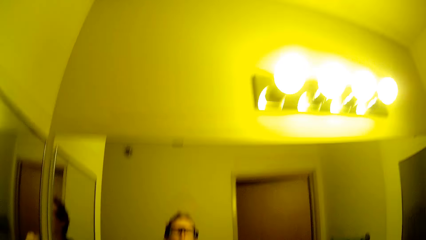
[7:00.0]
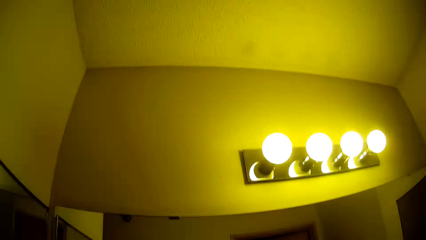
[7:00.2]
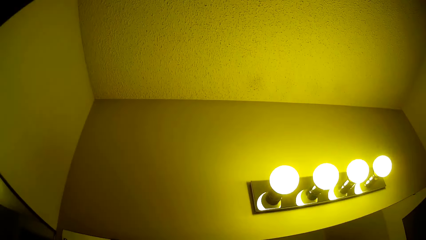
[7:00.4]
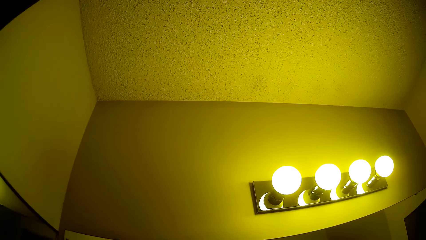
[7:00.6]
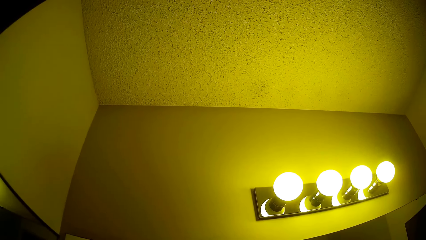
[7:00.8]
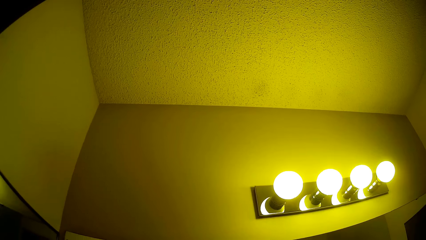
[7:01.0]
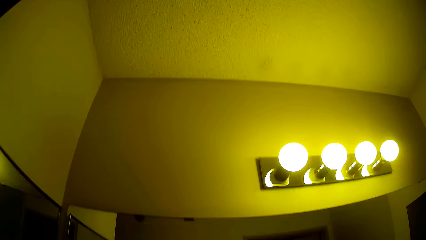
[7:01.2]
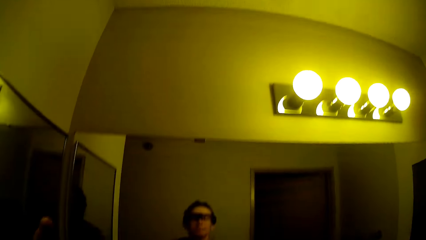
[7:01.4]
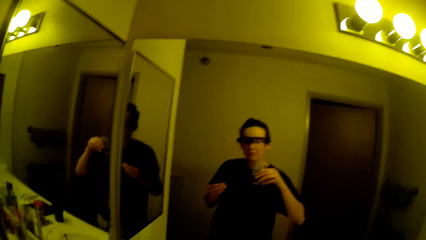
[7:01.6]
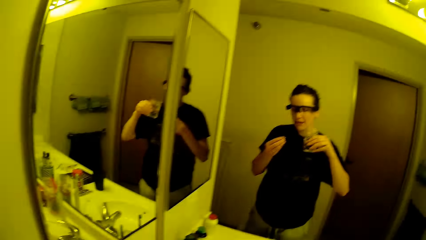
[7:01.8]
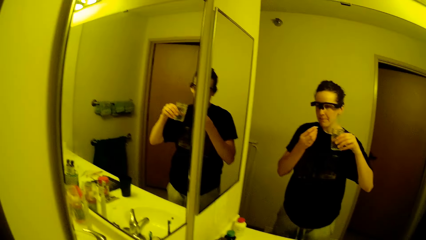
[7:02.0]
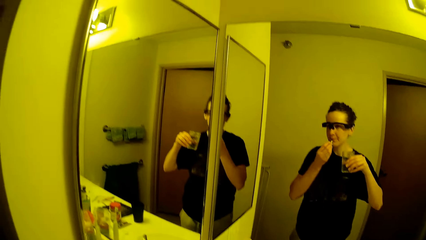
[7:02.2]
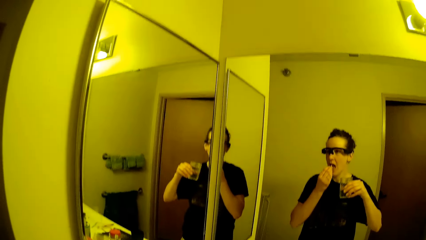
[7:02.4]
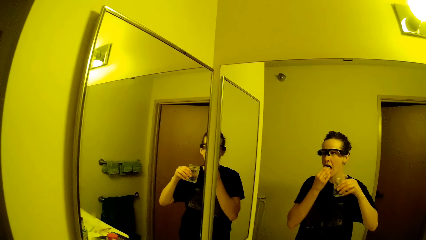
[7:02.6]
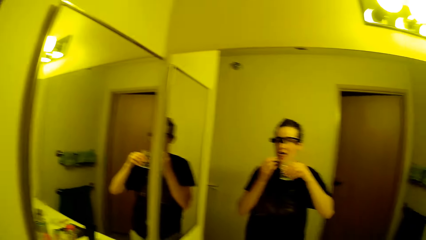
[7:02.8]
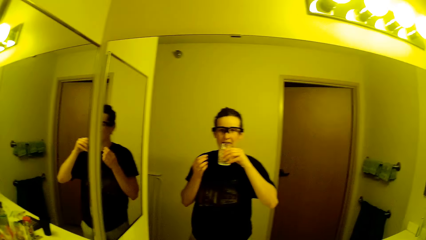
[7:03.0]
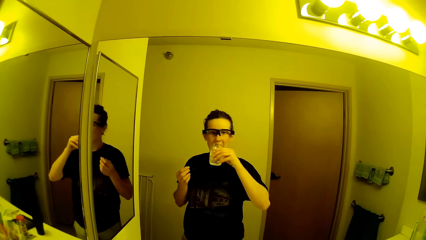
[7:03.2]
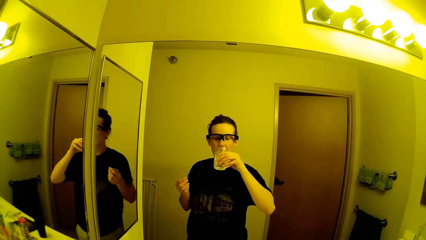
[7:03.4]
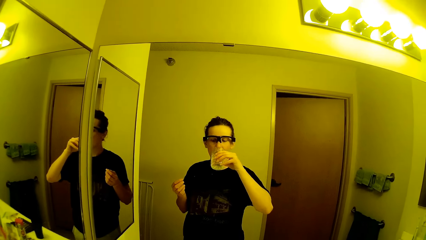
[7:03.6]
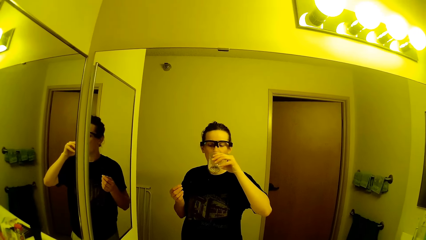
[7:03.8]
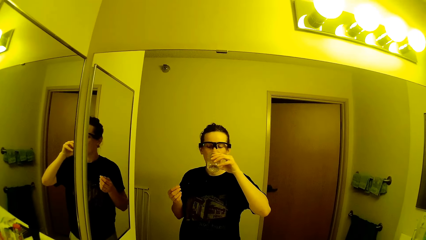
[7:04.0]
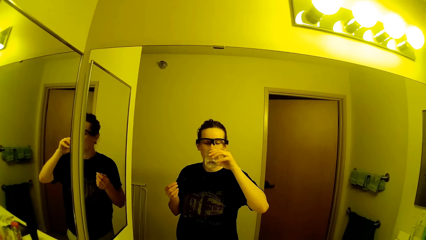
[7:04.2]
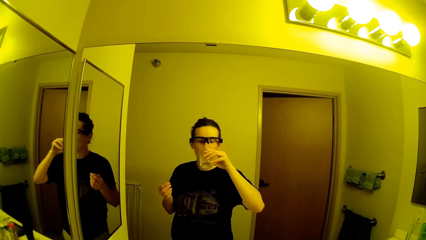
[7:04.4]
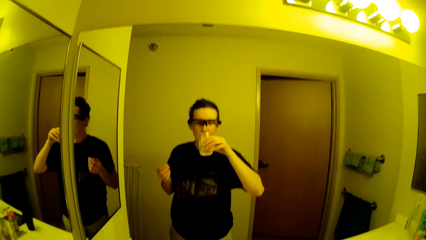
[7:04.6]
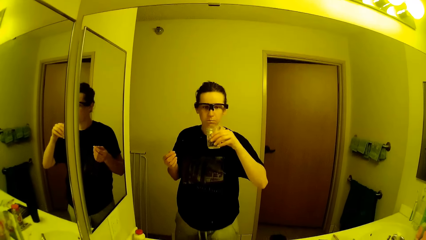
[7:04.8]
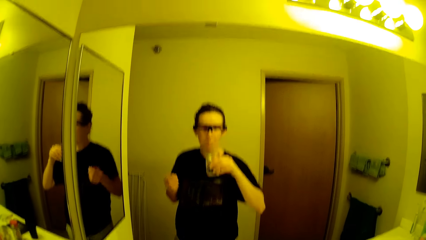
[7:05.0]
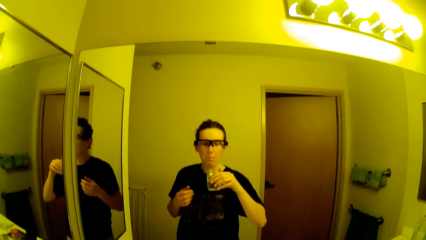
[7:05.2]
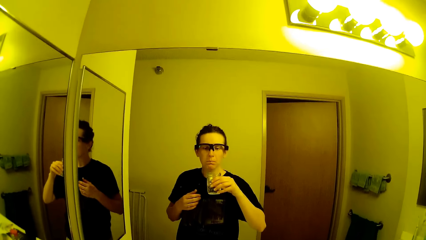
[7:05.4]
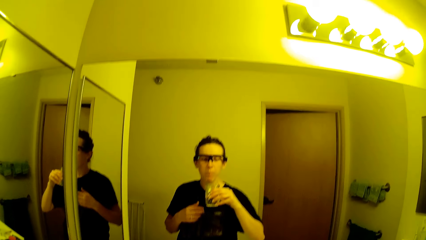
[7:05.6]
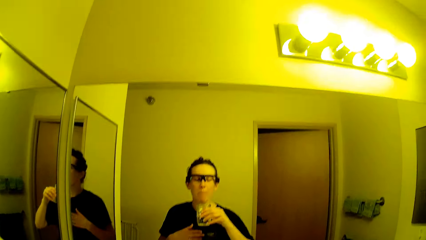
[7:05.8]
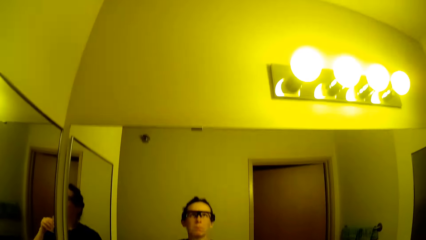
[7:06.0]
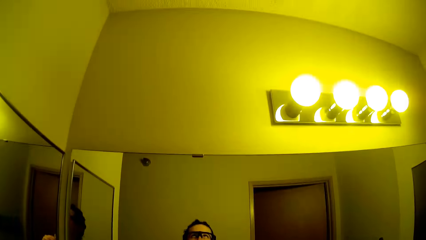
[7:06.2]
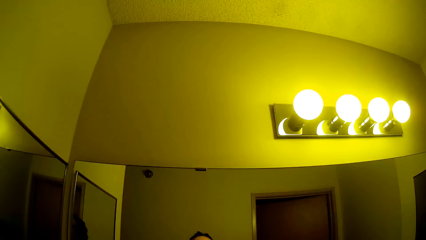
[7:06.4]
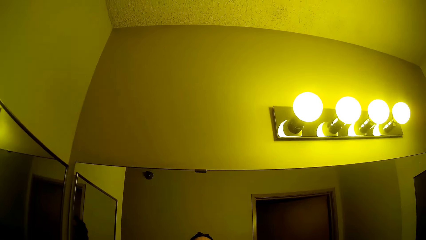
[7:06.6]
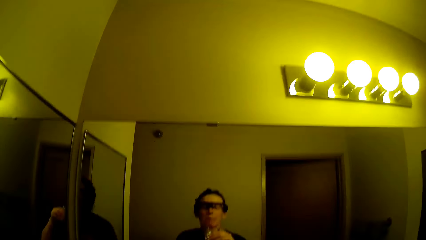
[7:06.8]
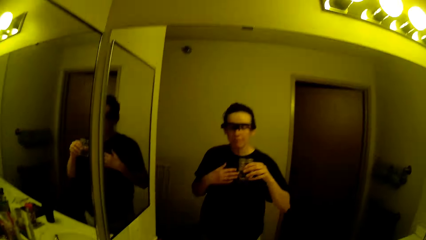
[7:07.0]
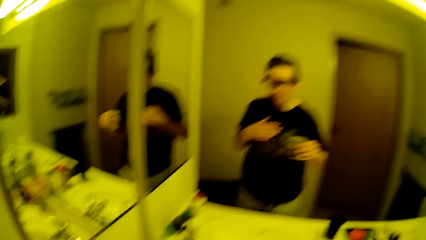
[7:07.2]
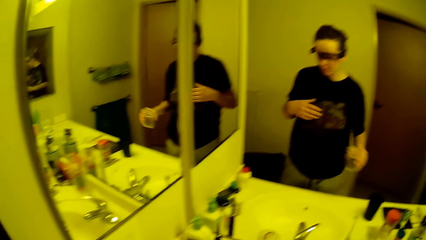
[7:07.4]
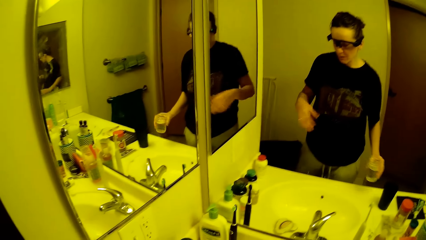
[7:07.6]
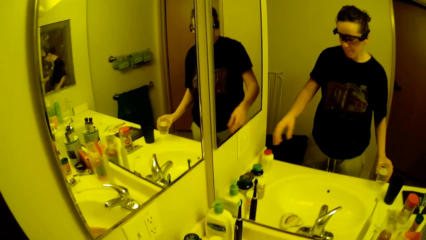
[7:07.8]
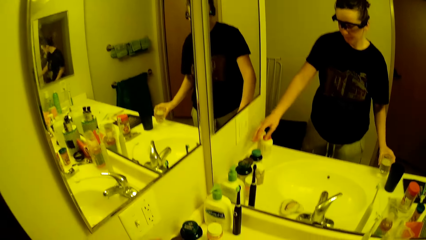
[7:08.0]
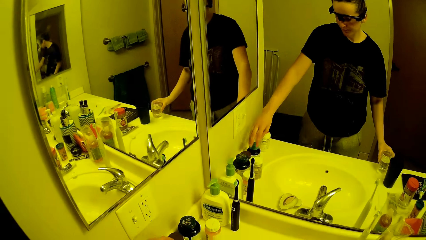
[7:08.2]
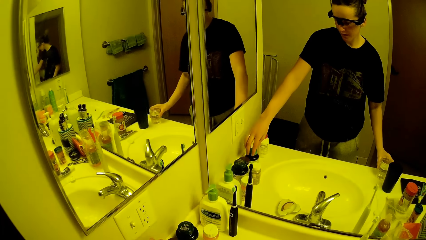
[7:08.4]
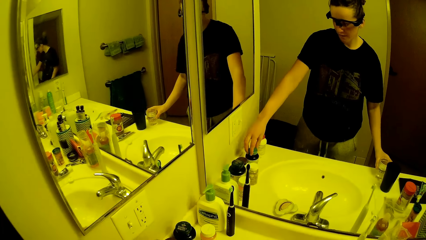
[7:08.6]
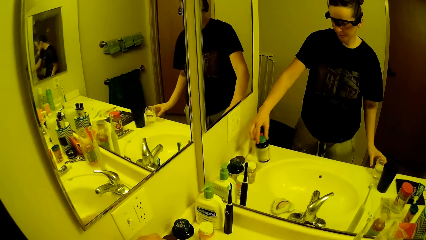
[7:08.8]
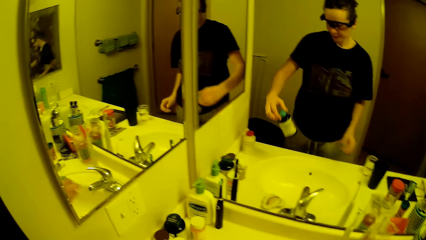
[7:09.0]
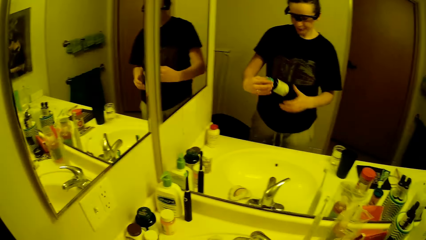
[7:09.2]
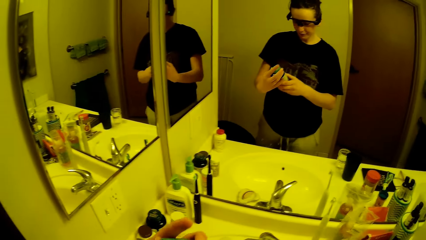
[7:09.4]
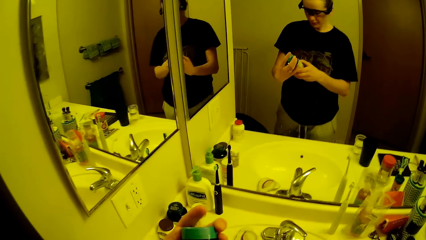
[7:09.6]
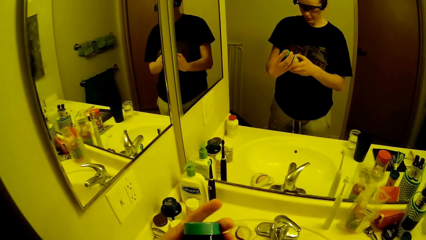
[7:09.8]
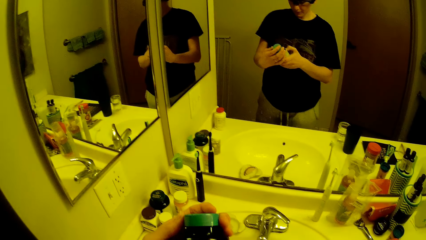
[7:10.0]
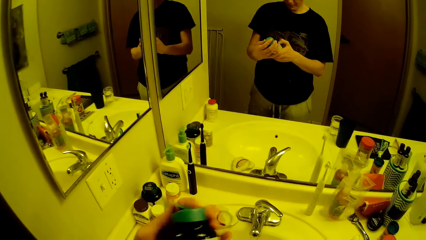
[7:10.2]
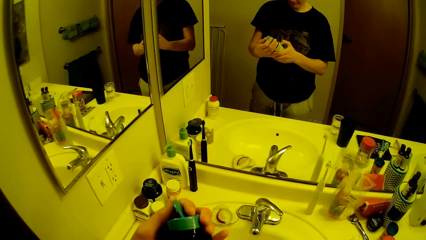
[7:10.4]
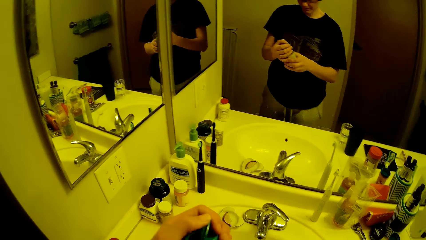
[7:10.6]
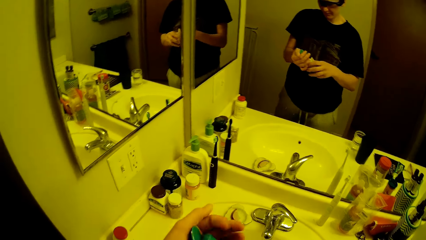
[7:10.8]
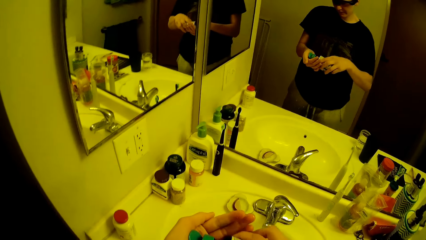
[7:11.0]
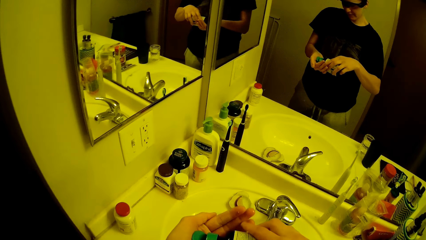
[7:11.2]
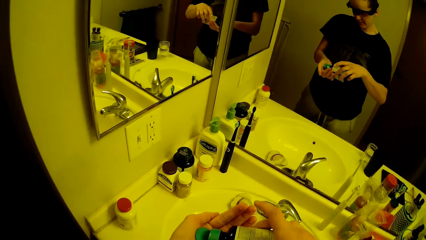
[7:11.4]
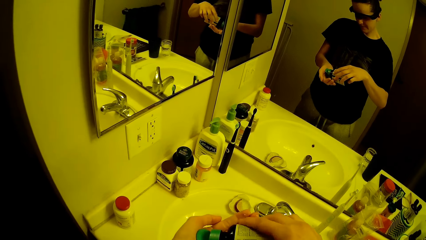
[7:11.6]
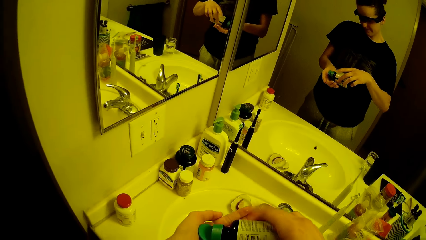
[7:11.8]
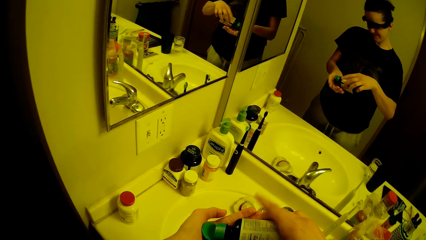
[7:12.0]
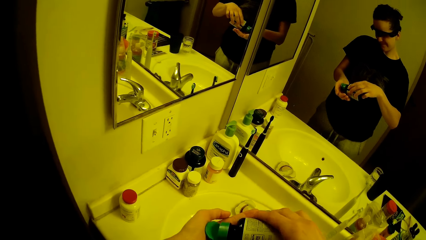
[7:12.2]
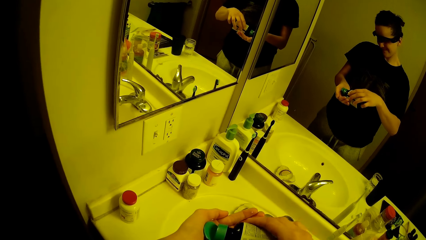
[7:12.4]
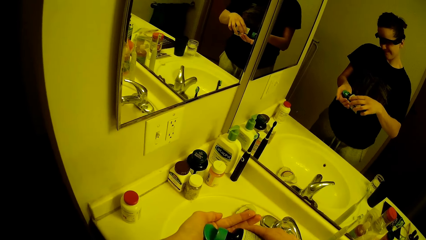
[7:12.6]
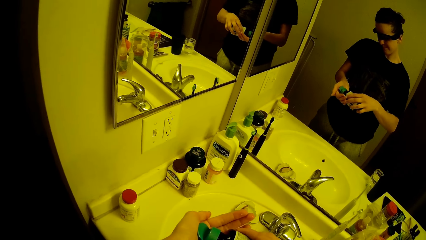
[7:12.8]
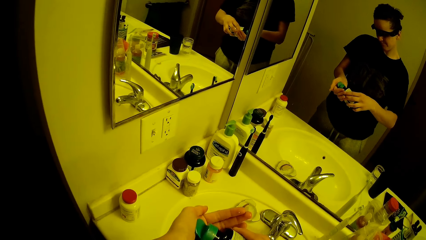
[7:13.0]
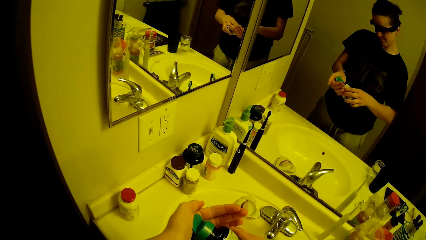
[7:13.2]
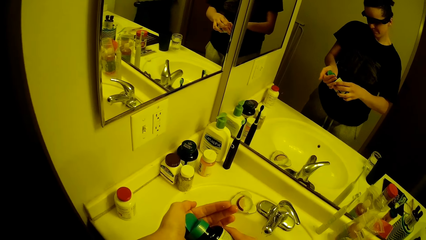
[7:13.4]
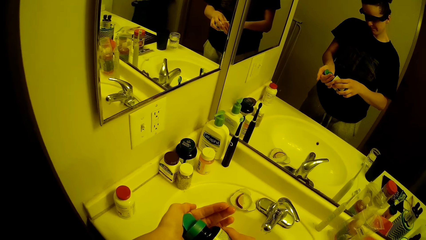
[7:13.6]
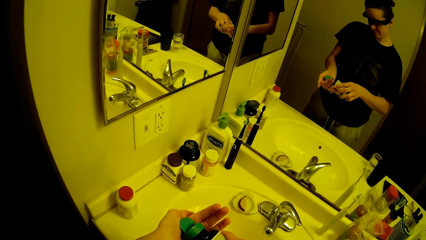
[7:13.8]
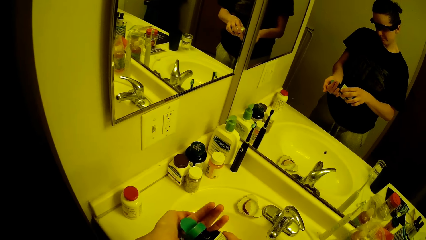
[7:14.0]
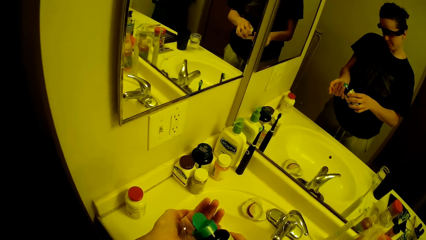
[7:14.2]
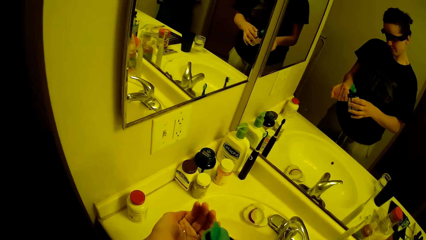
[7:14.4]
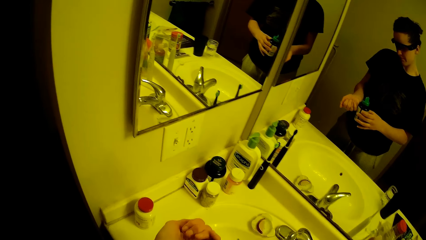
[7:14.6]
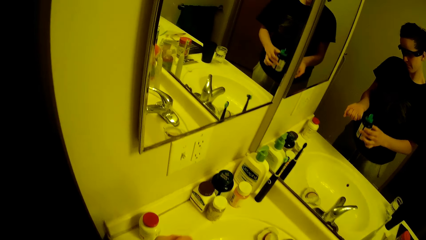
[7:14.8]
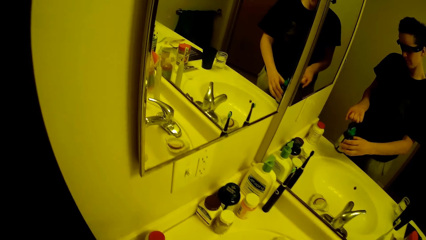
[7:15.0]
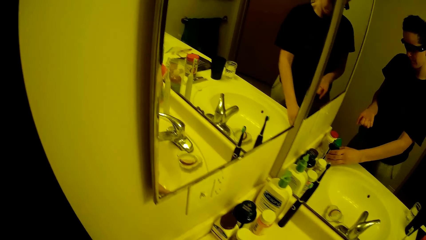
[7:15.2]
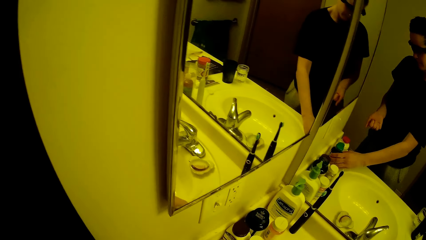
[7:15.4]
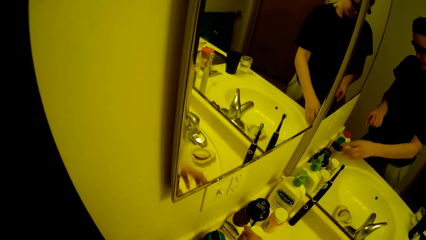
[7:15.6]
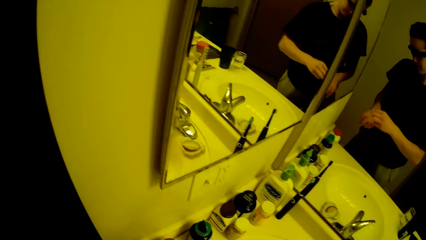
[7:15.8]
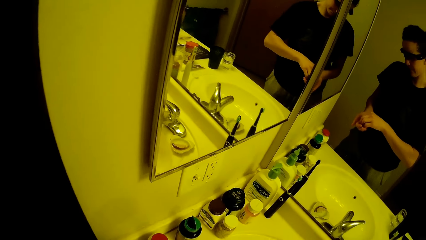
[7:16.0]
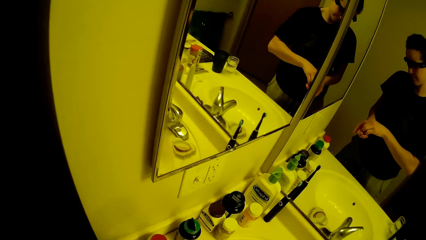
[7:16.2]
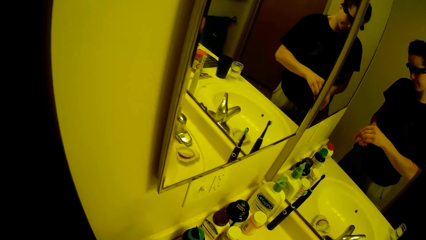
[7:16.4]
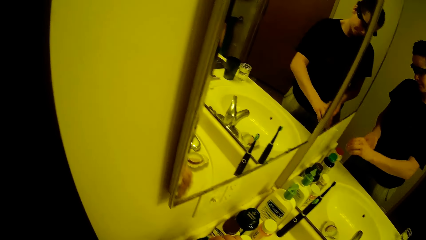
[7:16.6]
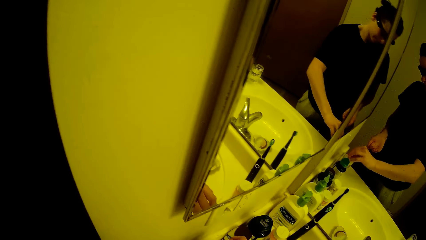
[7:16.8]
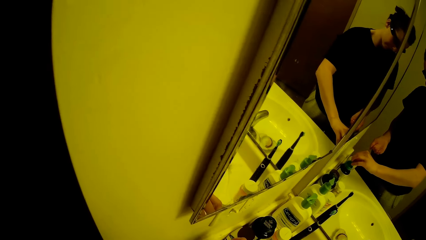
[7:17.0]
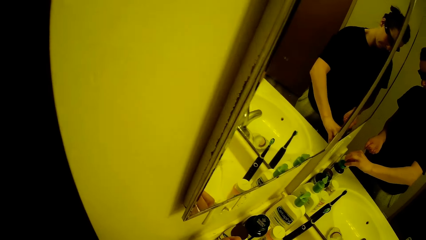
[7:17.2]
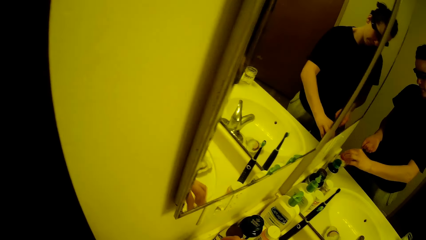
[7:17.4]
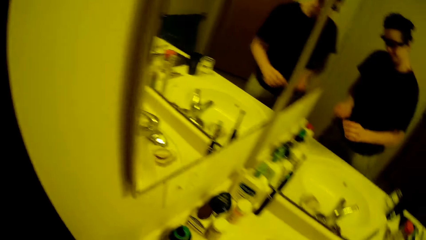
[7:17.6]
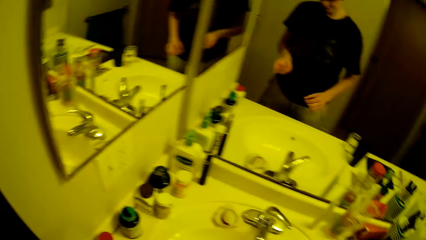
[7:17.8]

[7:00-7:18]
The camera wearer swallows the tablet. They raise their left hand to their face. They put a tablet in their mouth. They drink from the cup in their right hand. They swallow the tablet. They place the glass in their right hand on the sink surface. They pick up another container or medicine bottle with their left hand from the slab. They adjust the container with both hands. They open the bottle lid, tilt the medicine bottle, and tap the bottle. They take out tablets. They place the medicine bottle on the sink surface with their right hand. They pick a tablet from their hand. They return the tablet back in the medicine bottle.
